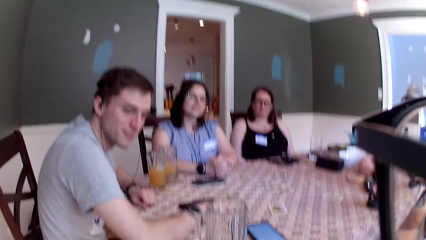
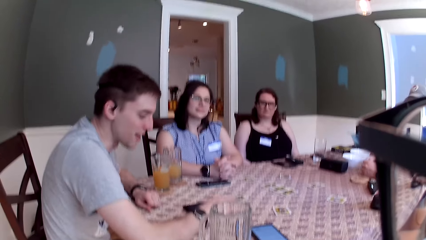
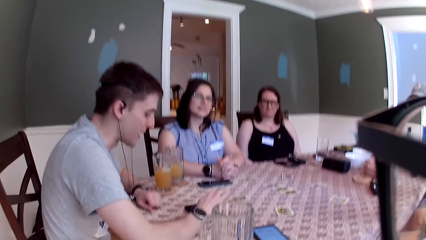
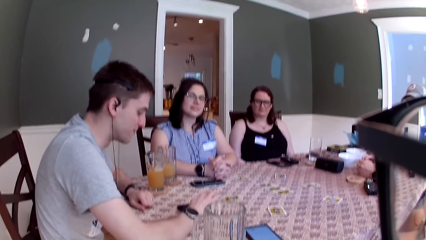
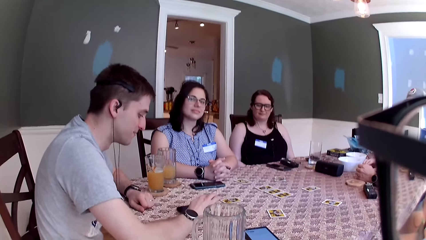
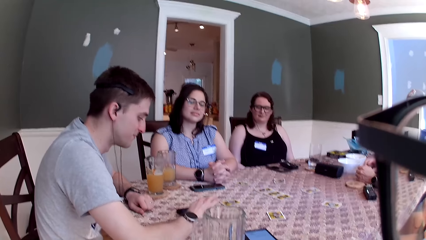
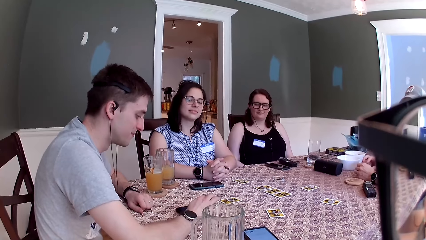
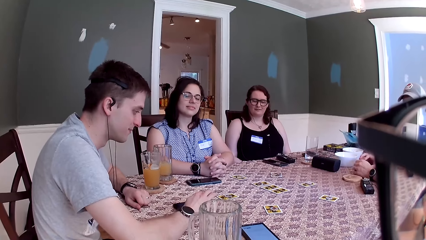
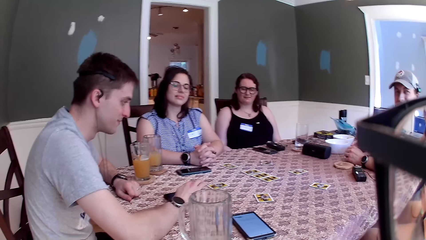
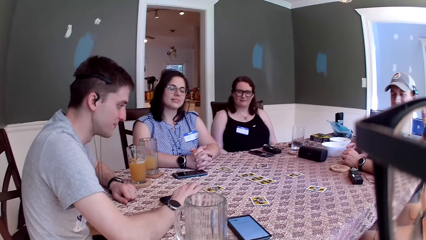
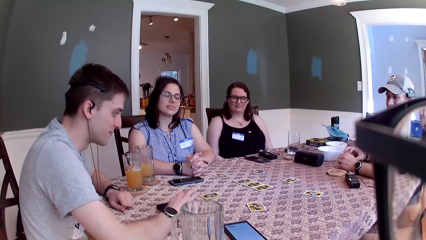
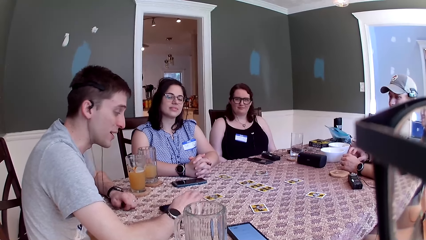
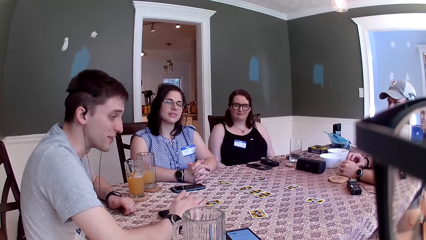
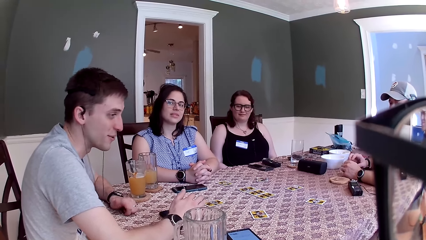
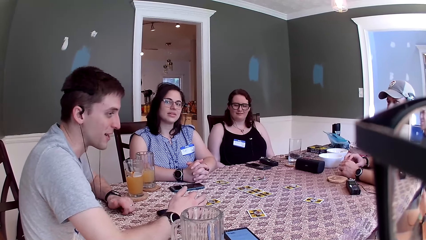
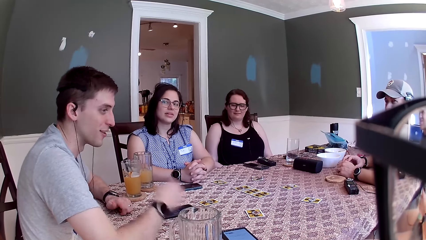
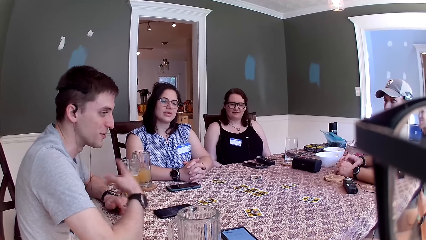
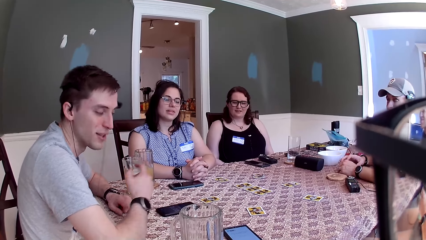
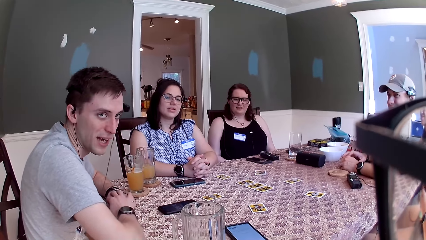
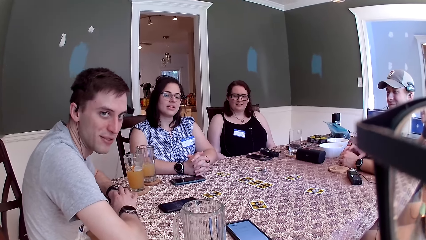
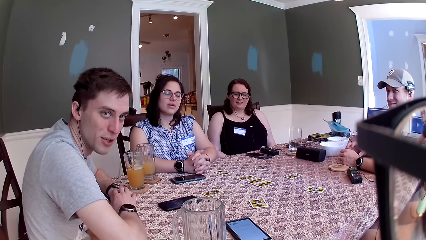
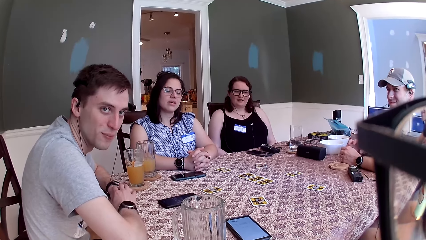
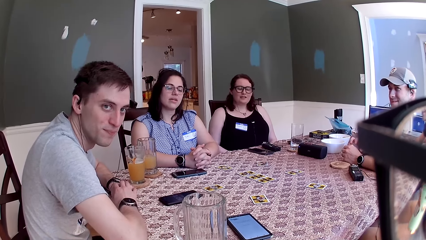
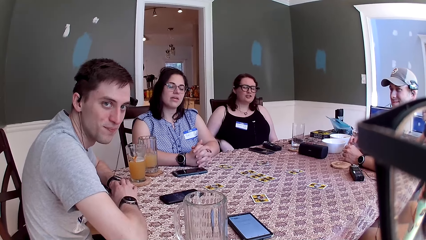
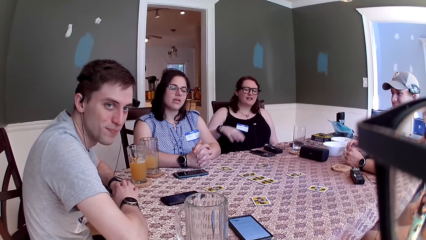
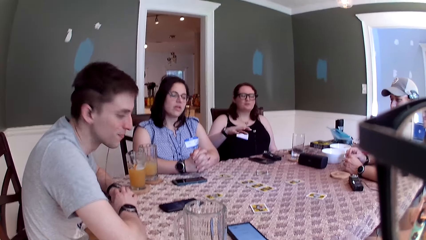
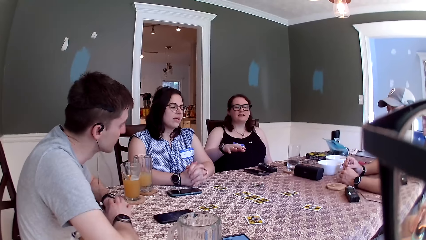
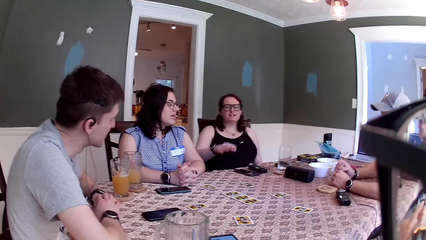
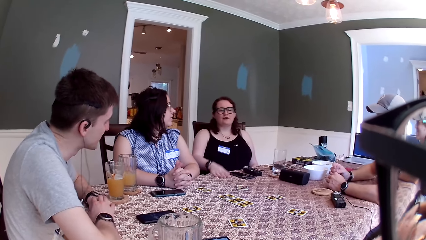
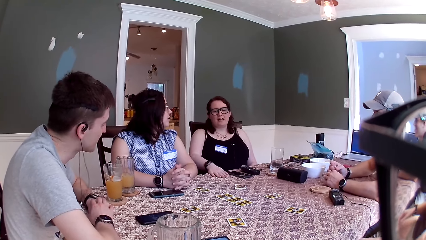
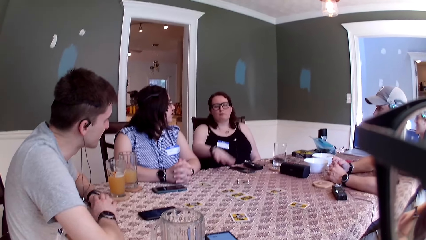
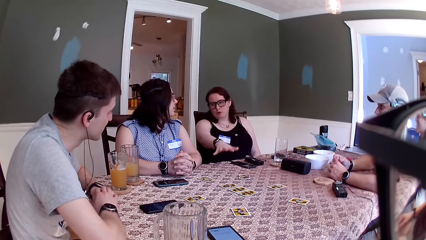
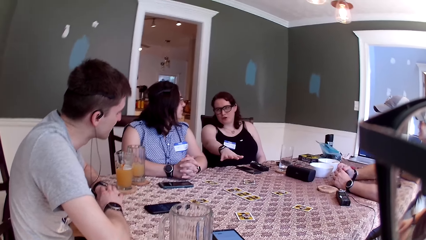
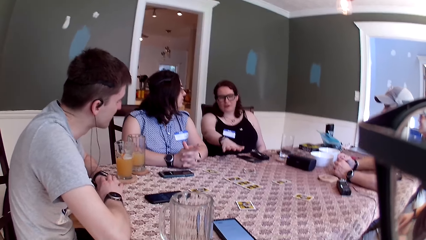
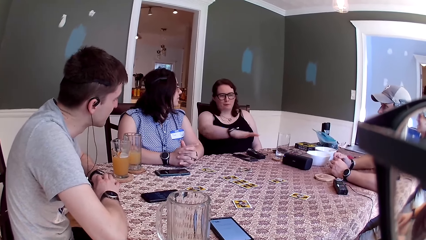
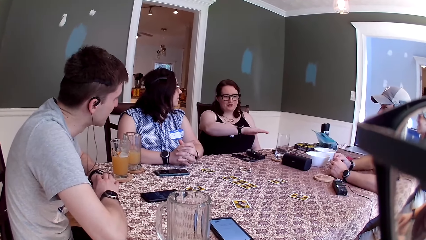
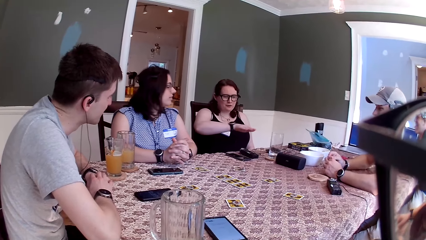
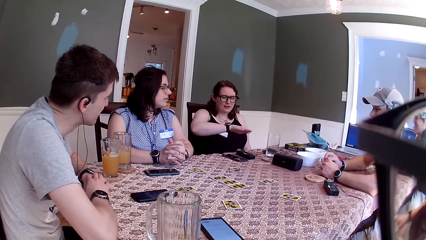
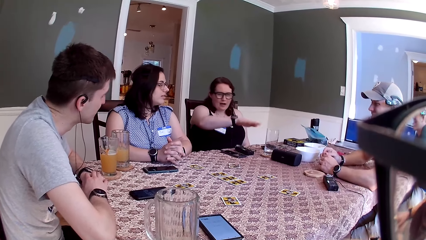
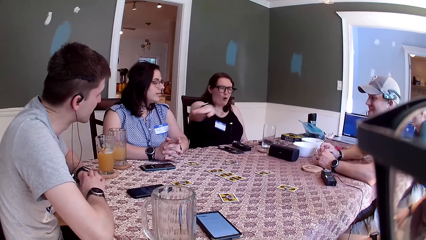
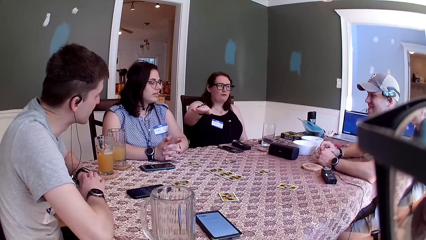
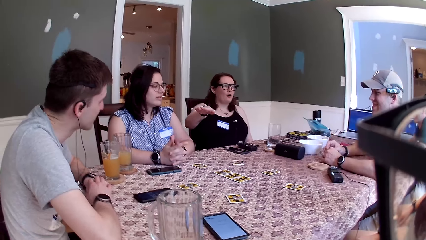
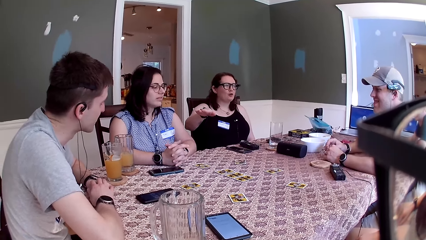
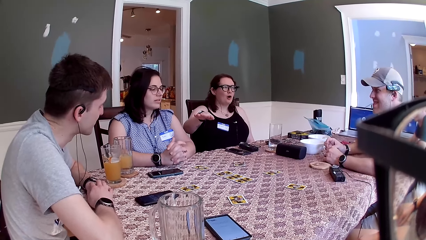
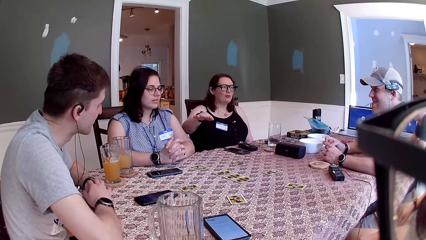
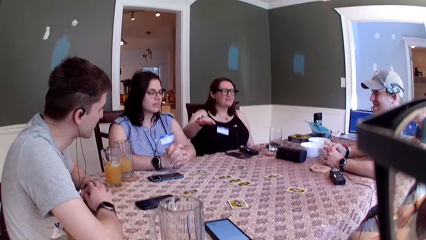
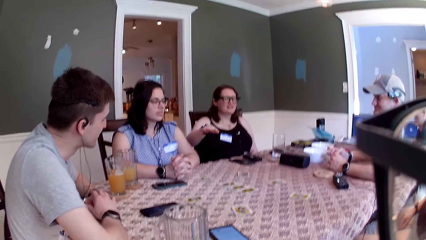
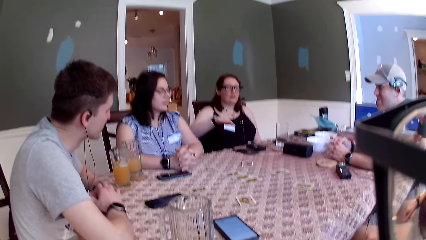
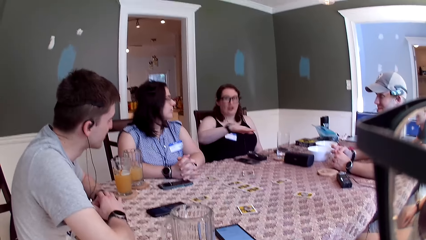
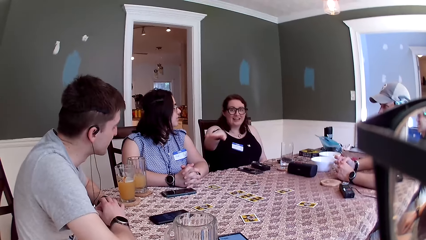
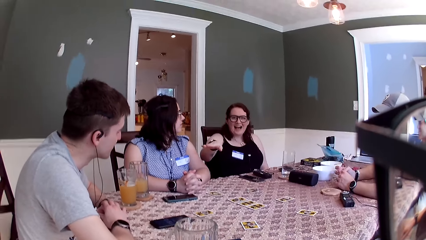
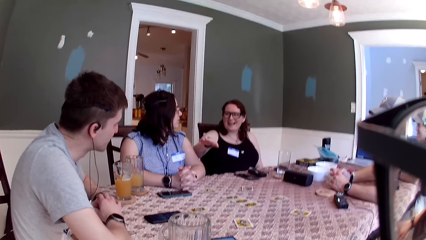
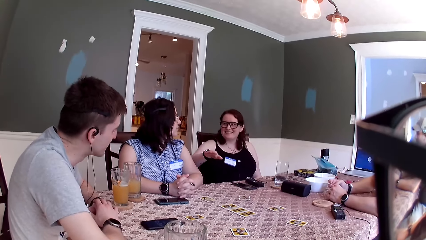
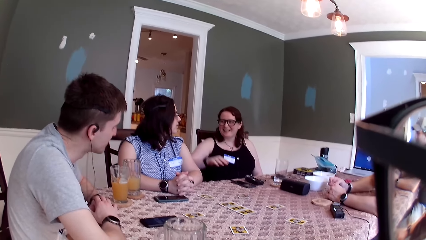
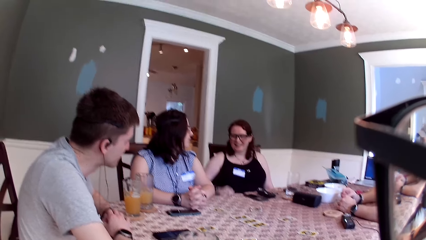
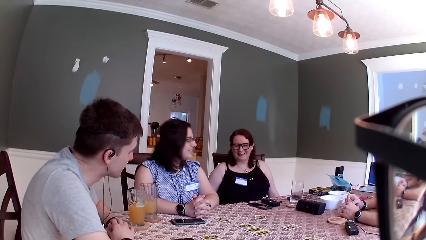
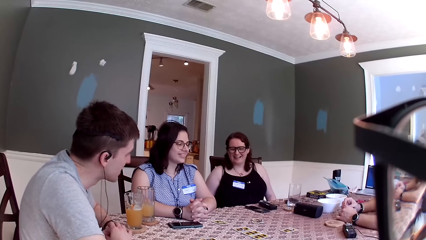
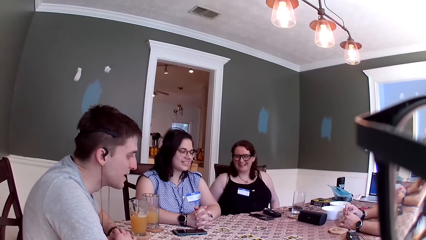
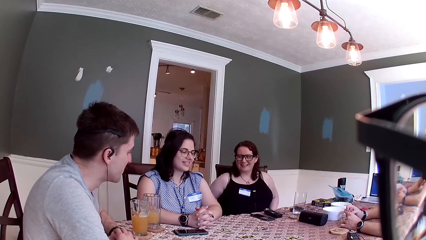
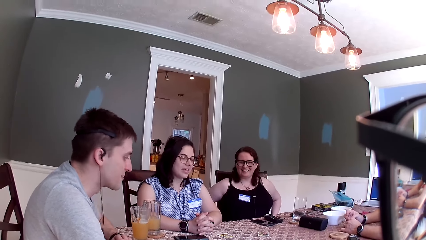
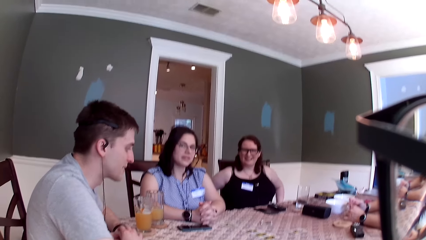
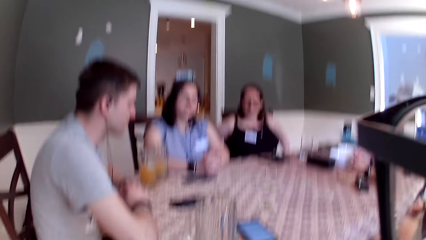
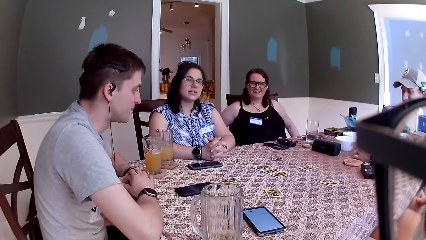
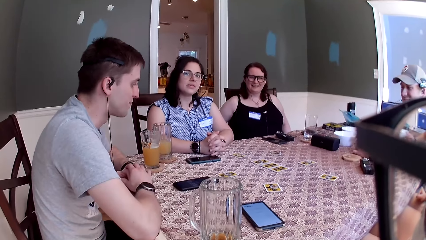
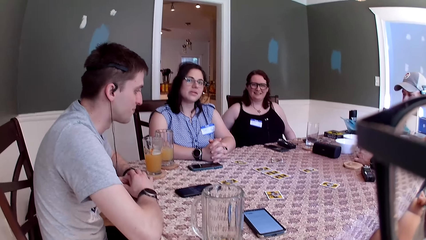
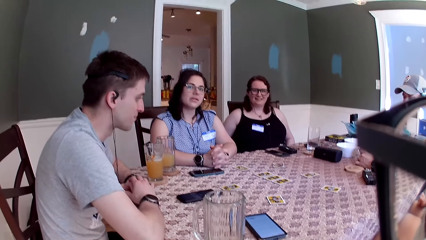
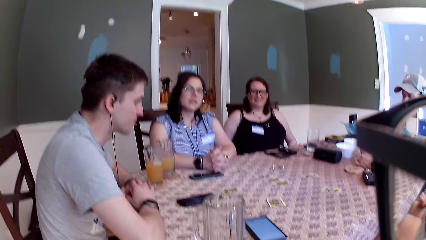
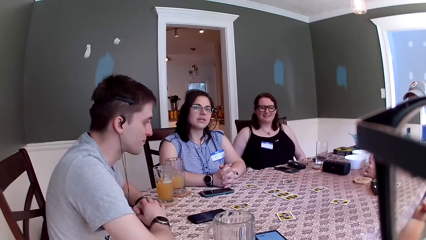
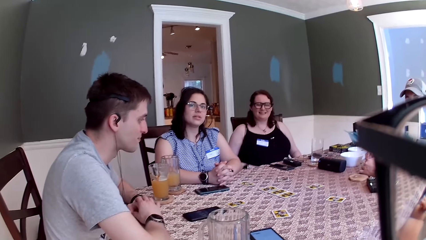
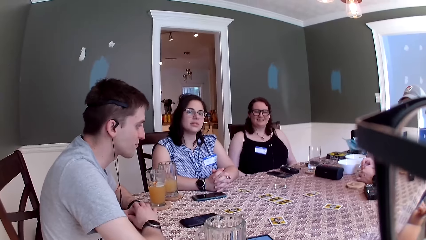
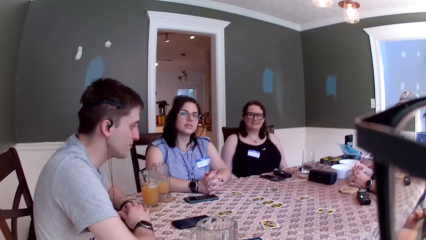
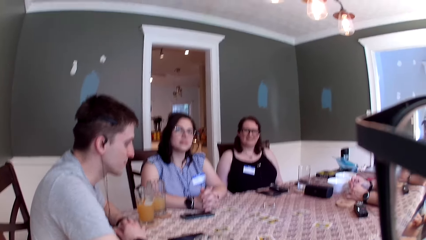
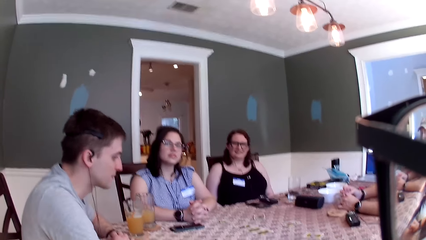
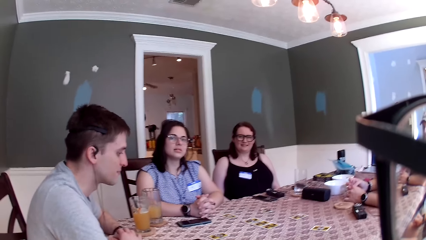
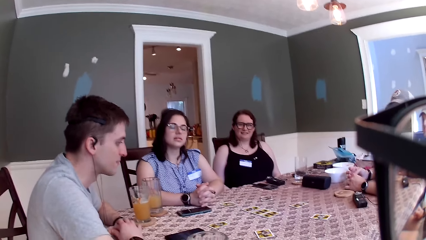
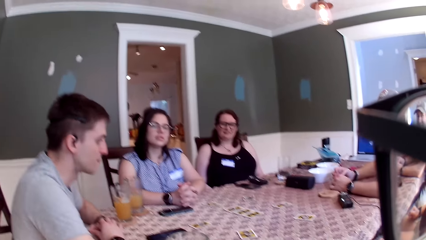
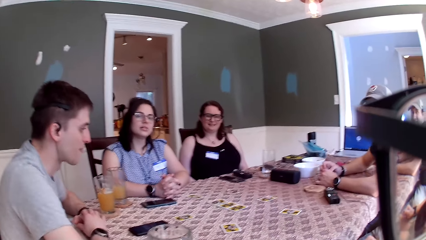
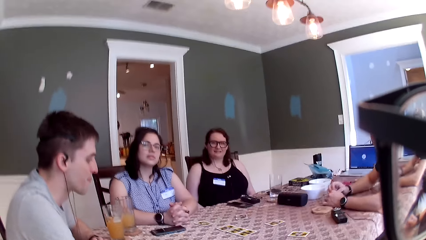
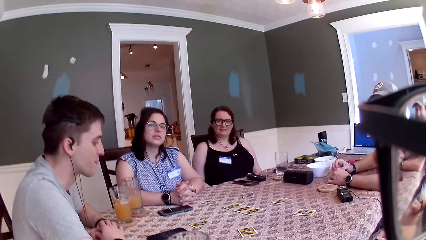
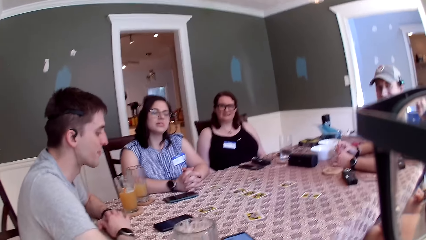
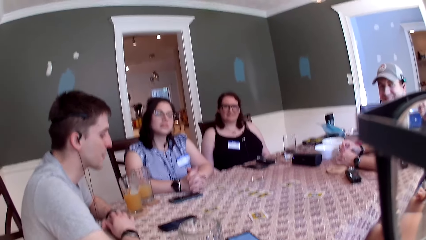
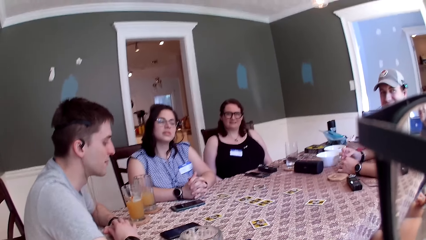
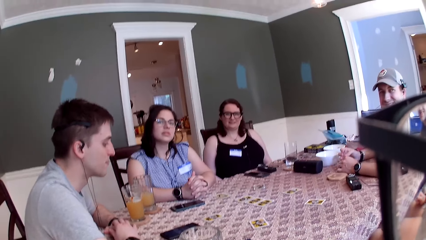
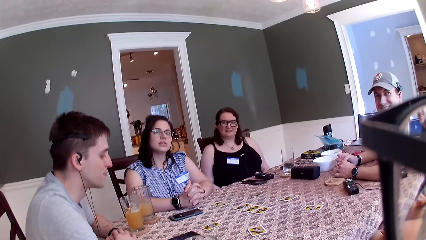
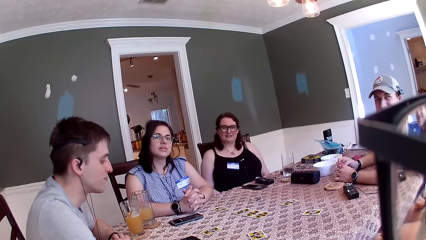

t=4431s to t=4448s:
The man interacts with everyone. The man removes his right hand from the phone. A woman interacts with everyone. The woman places her right hand on the table and removes her right hand from the table. The camera wearer interacts with everyone.
